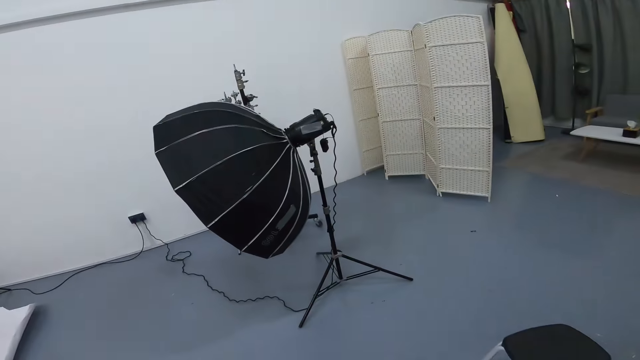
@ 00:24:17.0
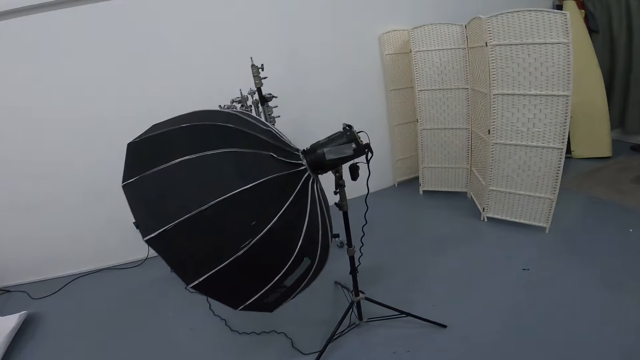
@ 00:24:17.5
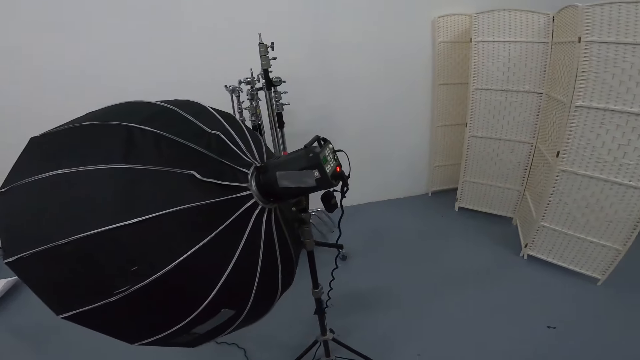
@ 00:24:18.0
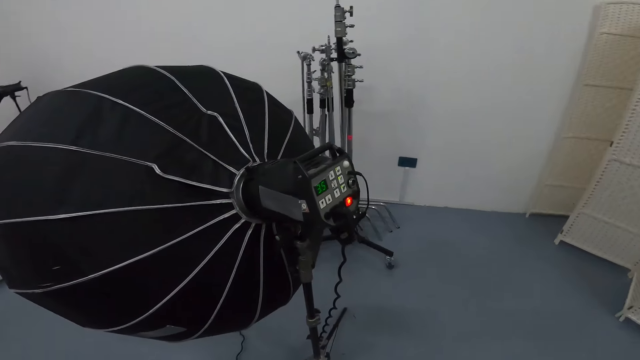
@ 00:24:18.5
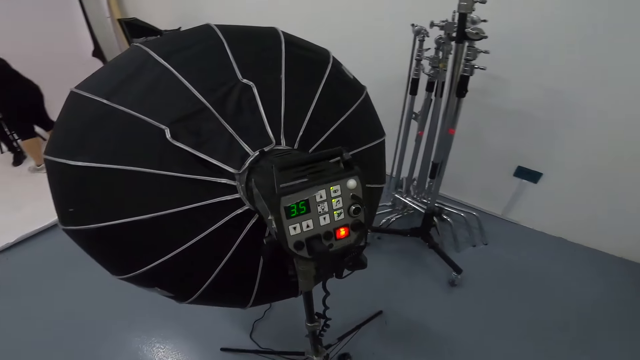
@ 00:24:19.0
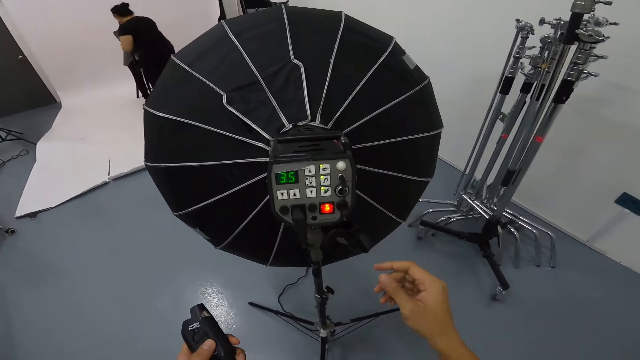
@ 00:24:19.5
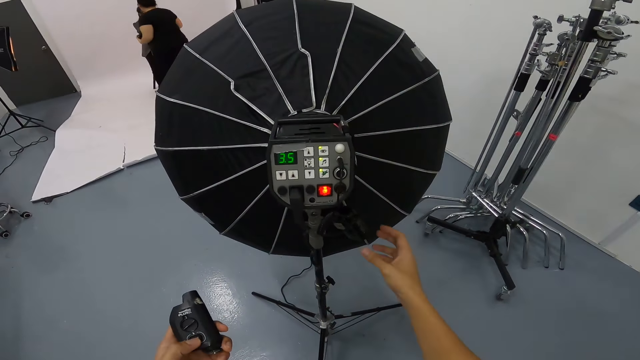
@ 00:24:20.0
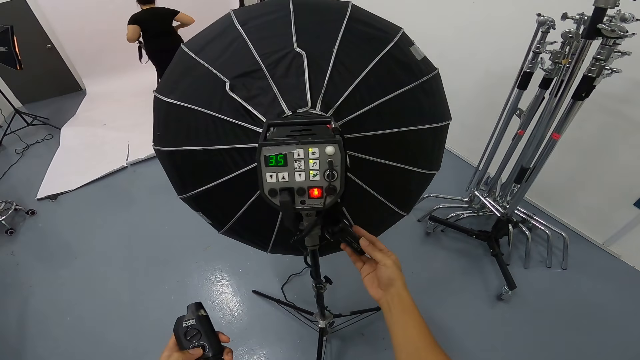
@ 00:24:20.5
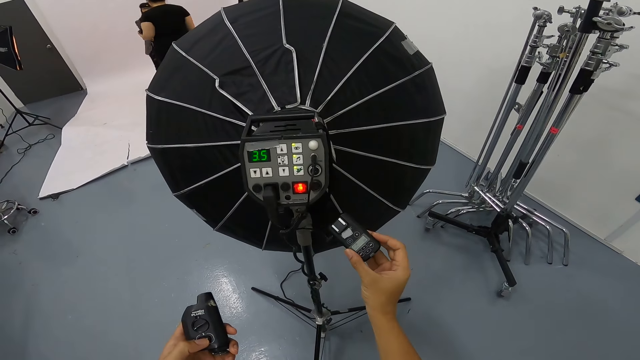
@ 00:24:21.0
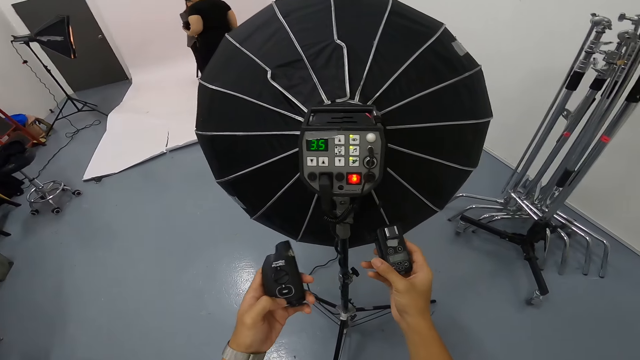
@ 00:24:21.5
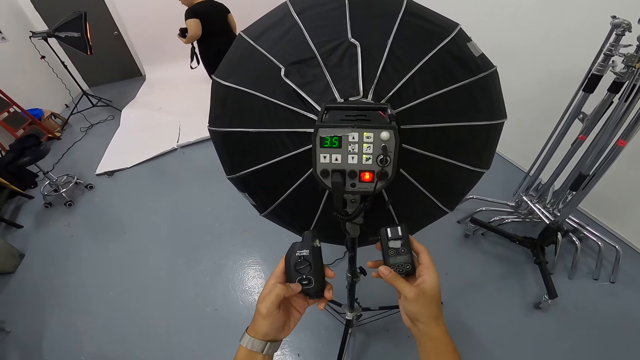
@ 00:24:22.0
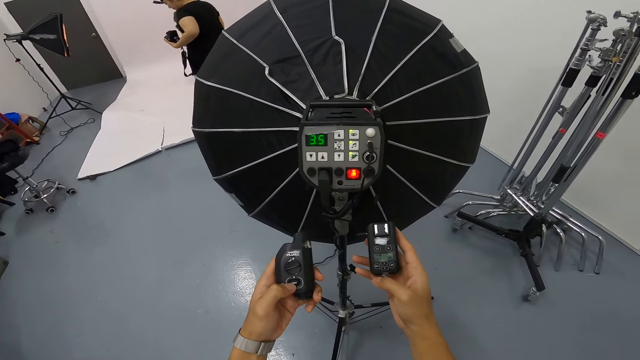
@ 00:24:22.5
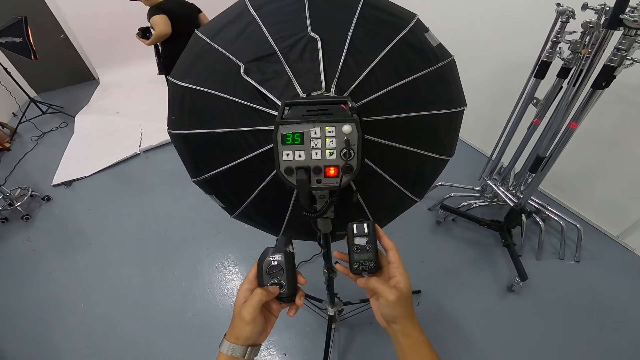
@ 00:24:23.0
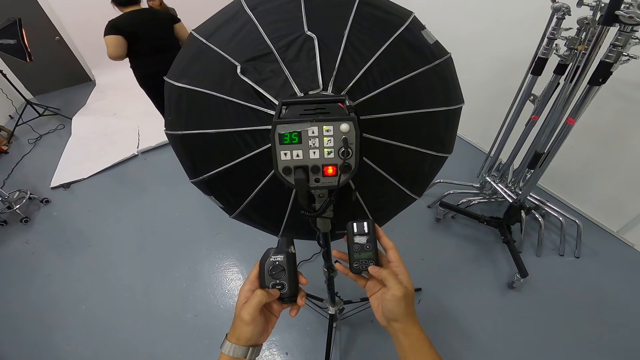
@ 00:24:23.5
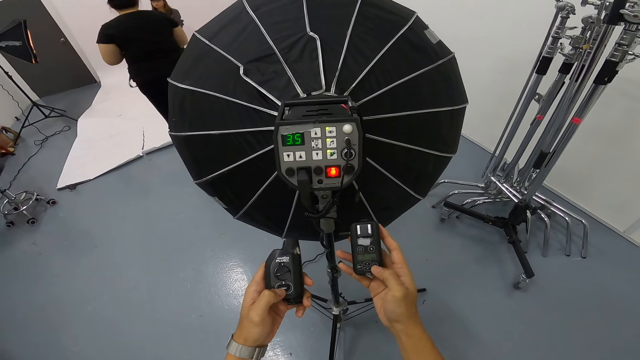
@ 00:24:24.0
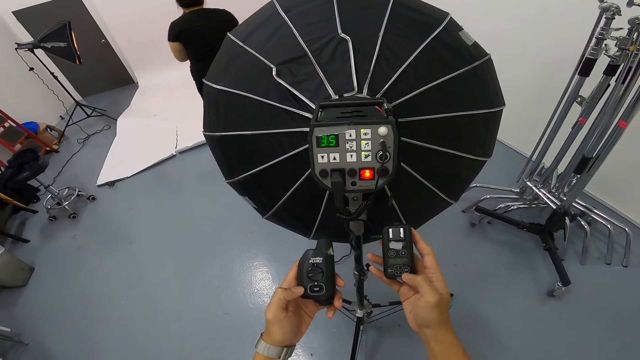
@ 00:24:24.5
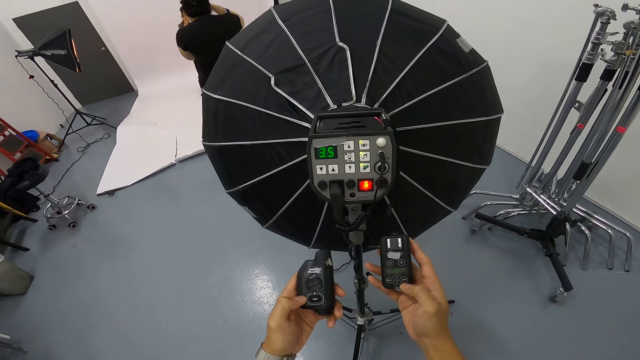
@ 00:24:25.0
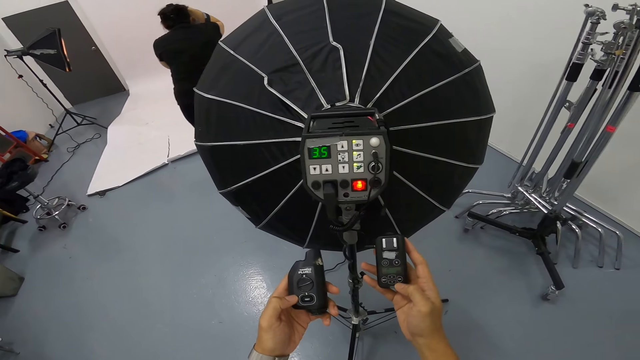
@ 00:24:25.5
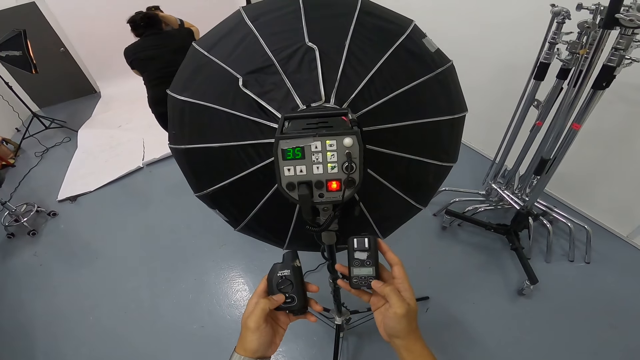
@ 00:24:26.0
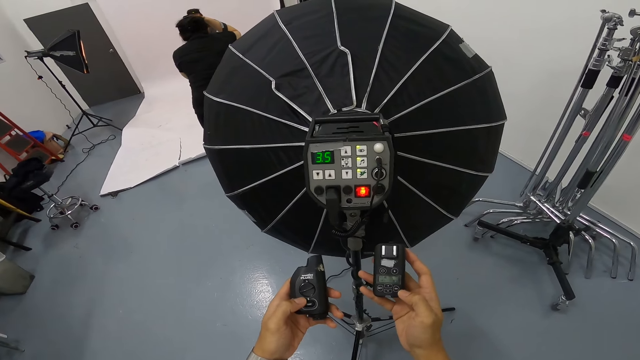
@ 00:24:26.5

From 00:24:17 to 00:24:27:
The camera wearer checks gadgets in his hands. He touches something behind the studio umbrella.

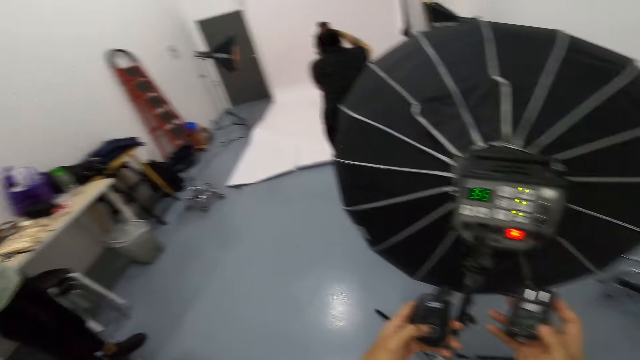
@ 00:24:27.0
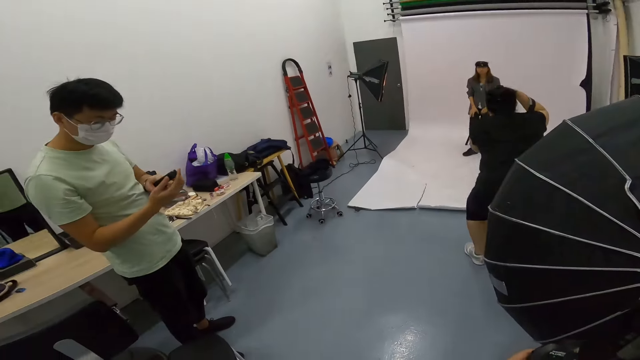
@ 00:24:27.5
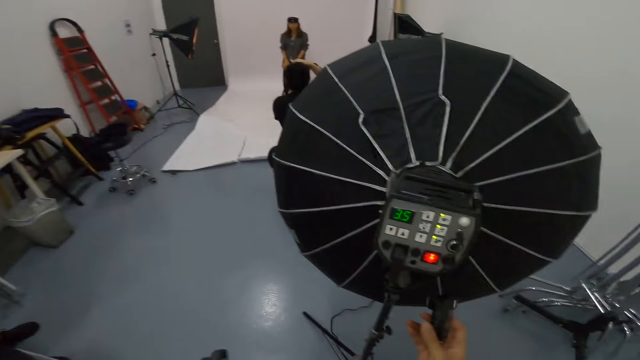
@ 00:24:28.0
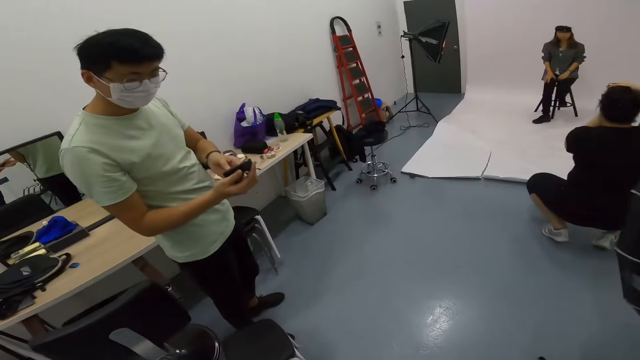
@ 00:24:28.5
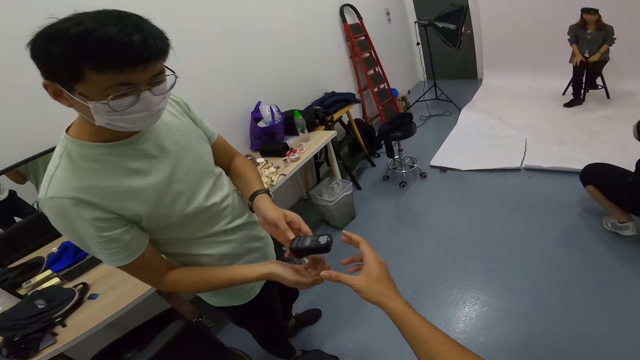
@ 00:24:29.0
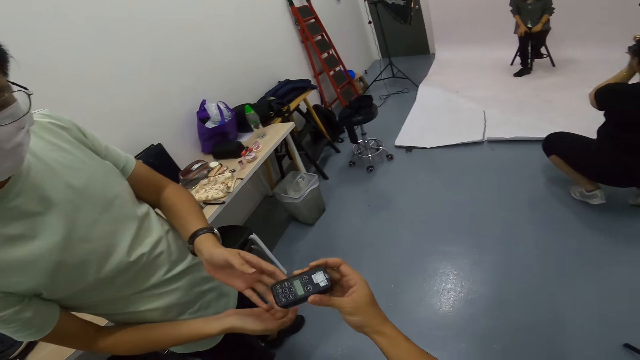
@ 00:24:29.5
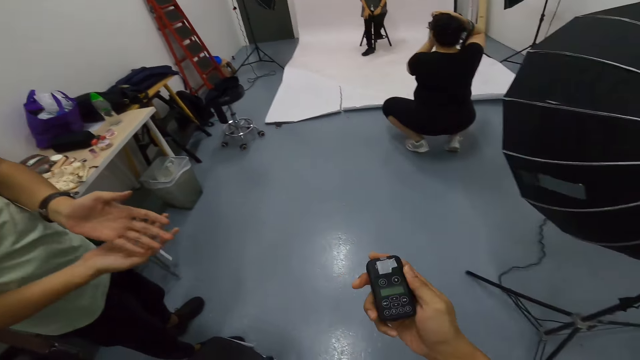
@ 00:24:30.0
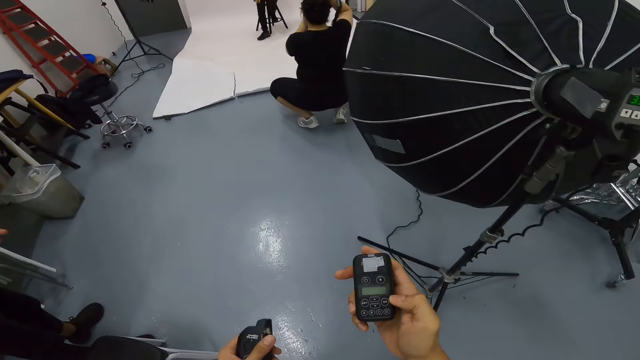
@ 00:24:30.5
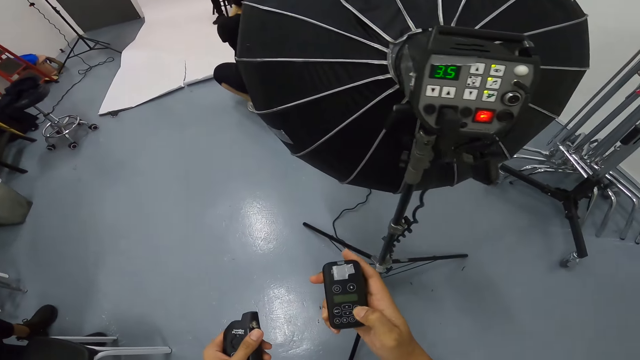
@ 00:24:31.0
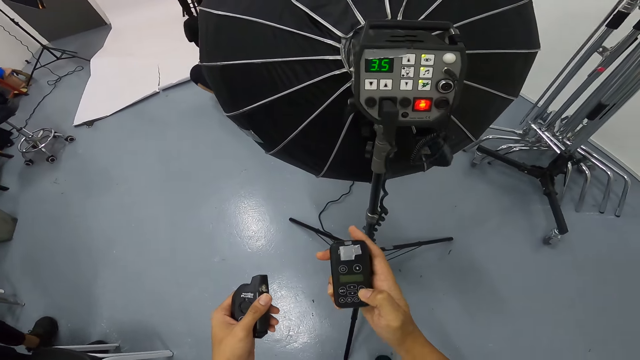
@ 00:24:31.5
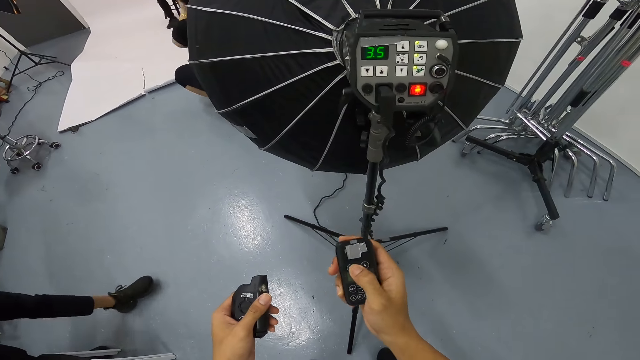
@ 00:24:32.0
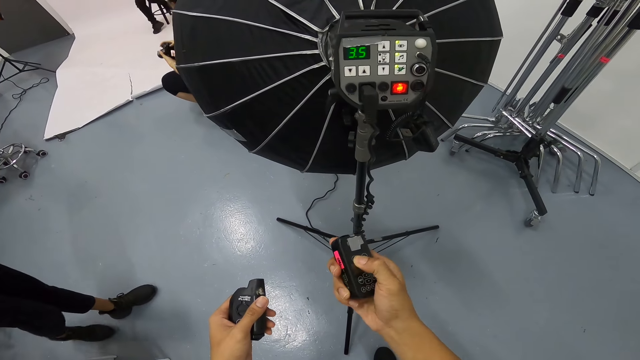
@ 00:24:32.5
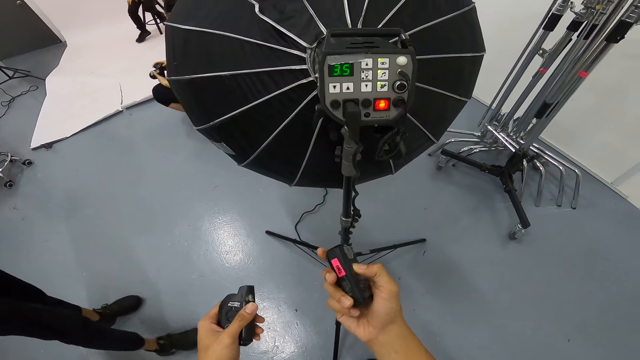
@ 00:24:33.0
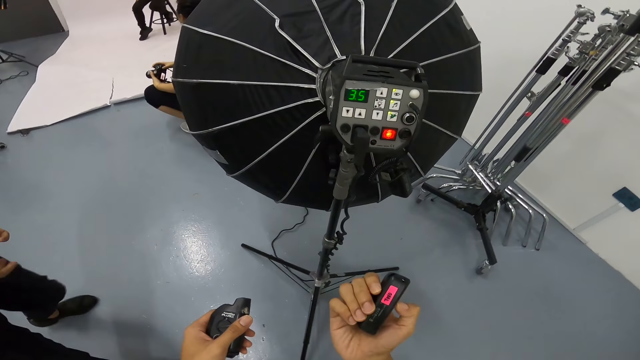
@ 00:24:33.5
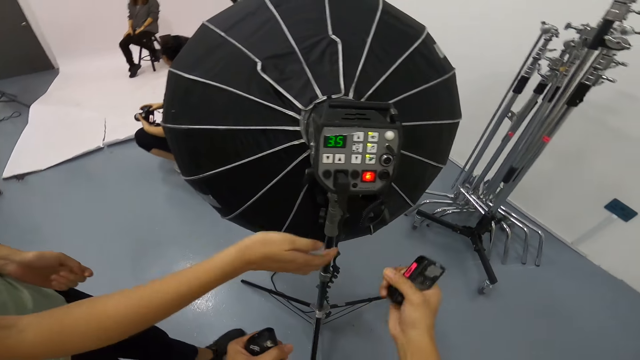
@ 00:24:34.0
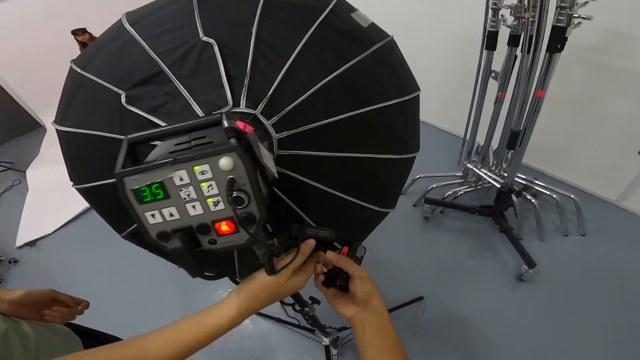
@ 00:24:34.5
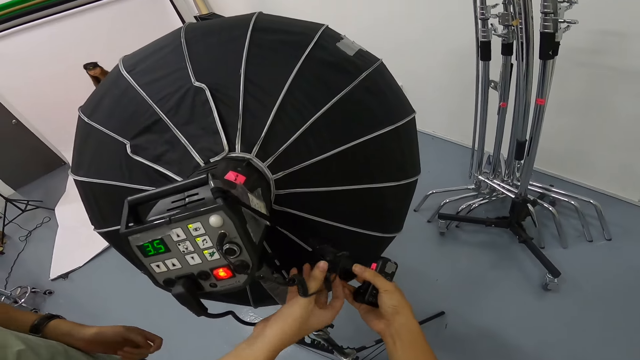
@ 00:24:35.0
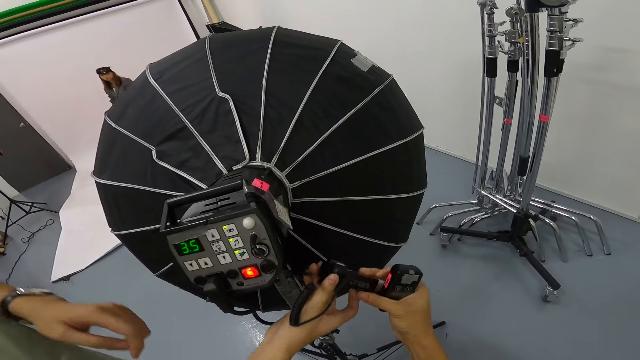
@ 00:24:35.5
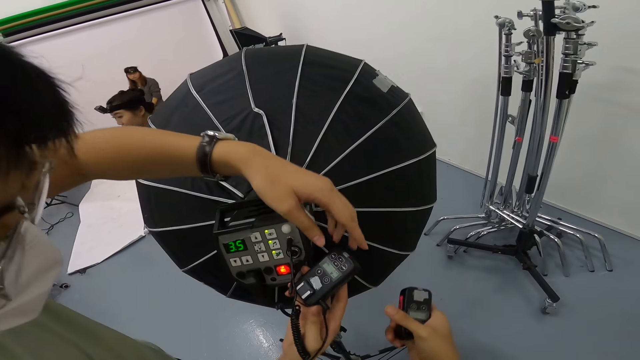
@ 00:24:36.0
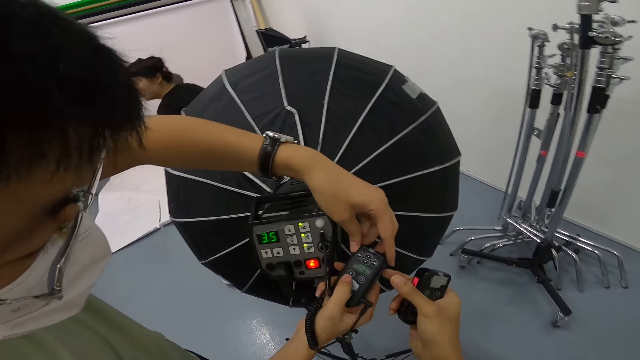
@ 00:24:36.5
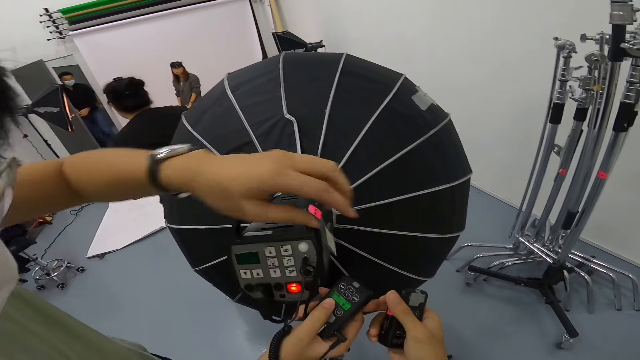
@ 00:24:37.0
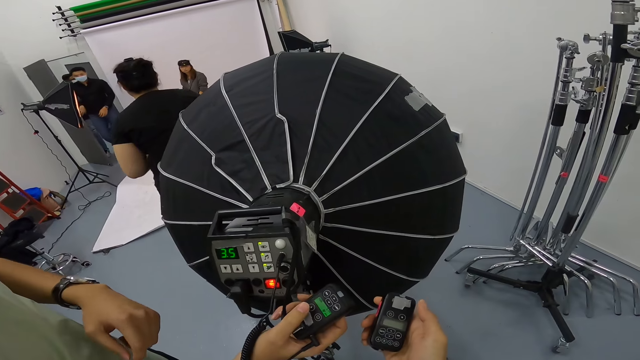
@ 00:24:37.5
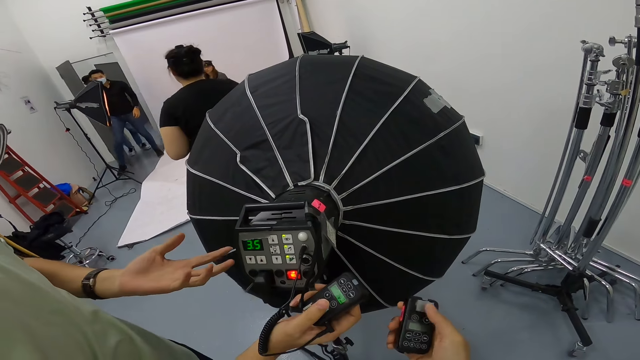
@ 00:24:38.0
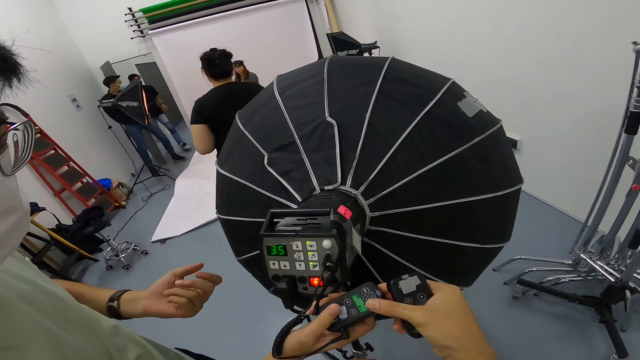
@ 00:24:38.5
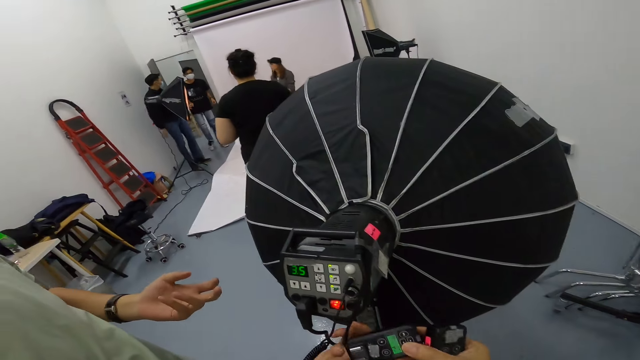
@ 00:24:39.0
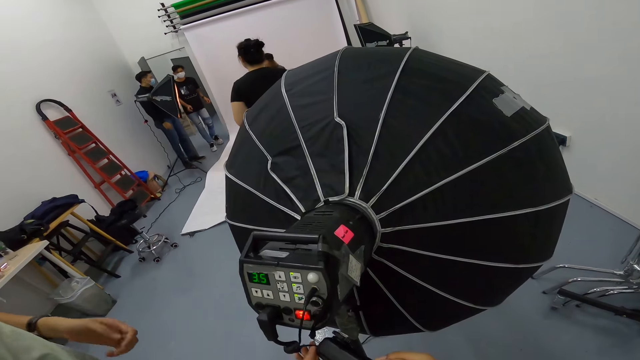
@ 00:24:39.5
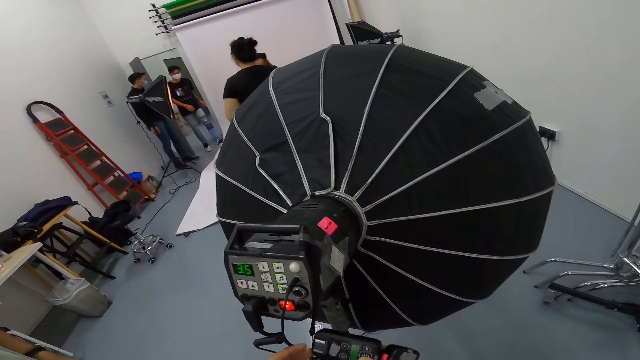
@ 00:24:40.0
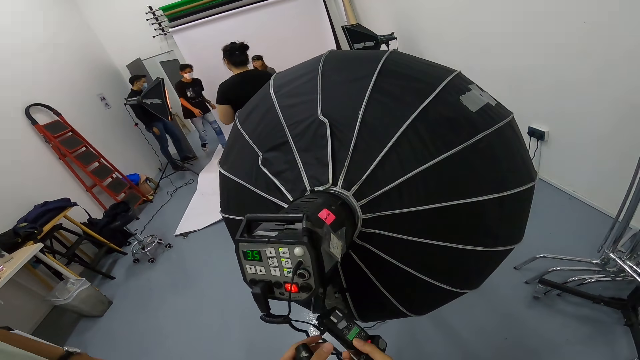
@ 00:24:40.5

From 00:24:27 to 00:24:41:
The camera wearer picks up the gadget from a man. He presses buttons. He checks the gadgets in his hands. He adjusts the gadgets.
